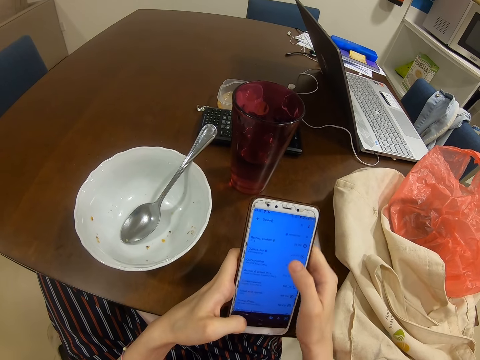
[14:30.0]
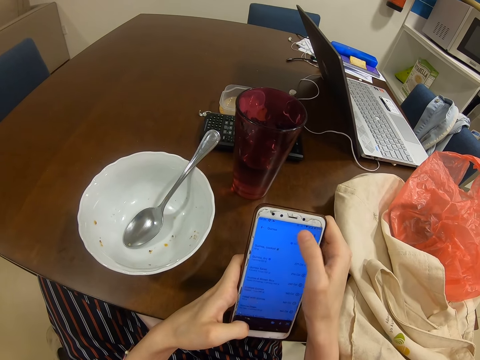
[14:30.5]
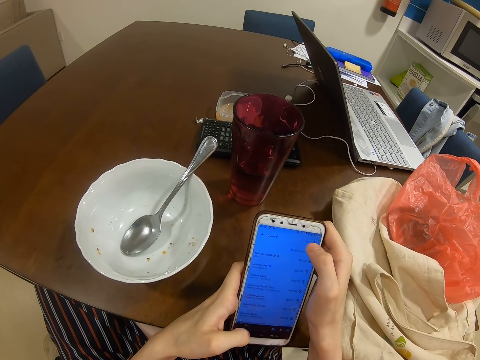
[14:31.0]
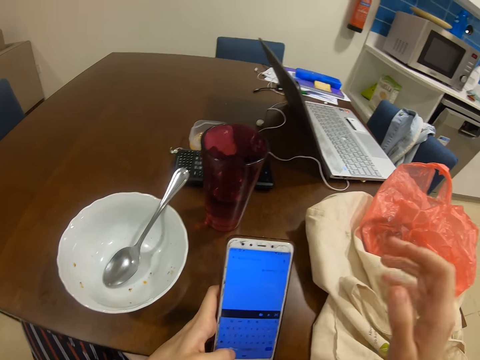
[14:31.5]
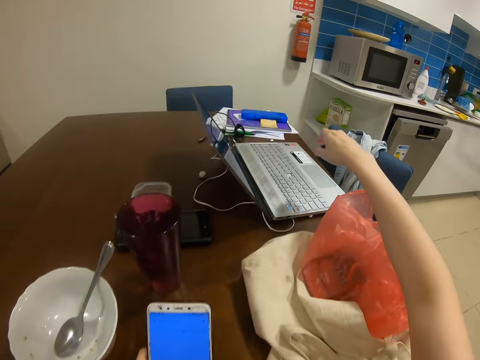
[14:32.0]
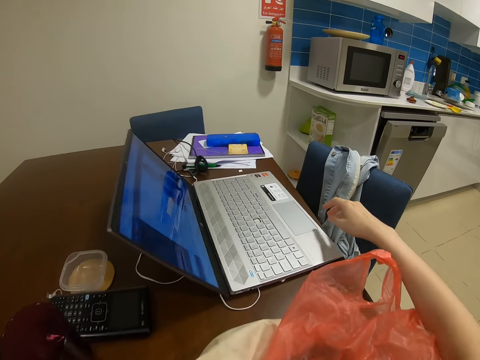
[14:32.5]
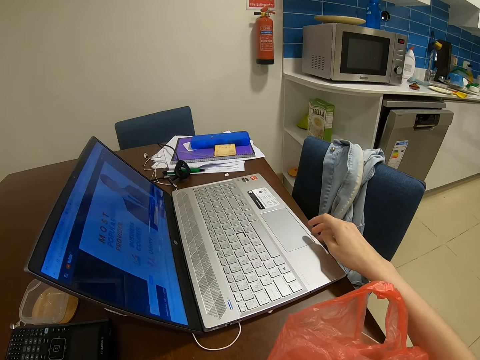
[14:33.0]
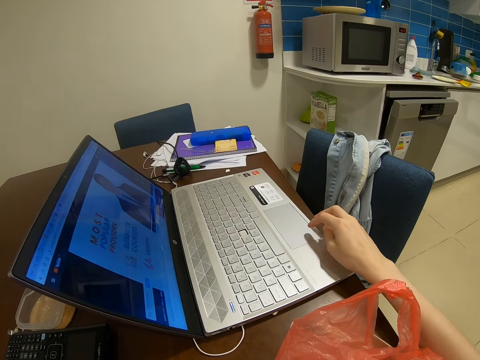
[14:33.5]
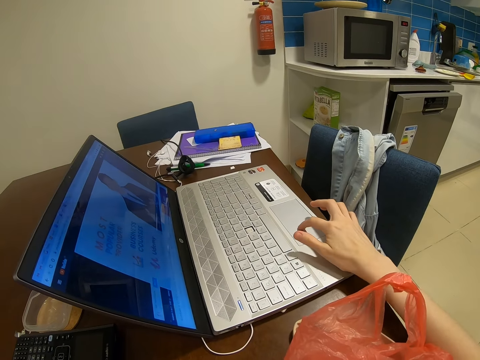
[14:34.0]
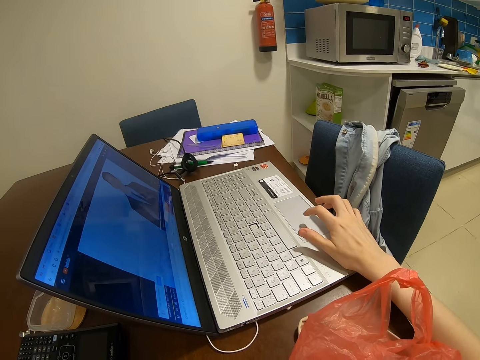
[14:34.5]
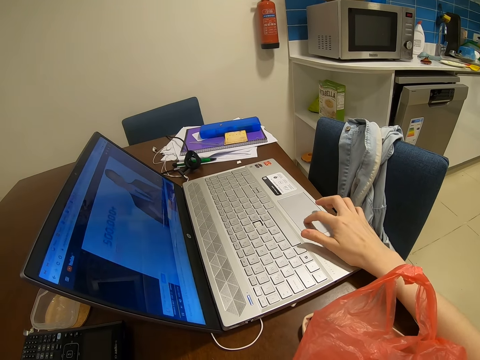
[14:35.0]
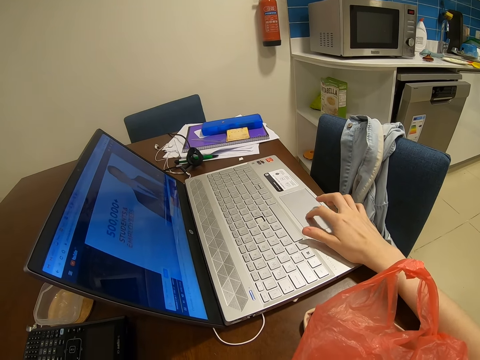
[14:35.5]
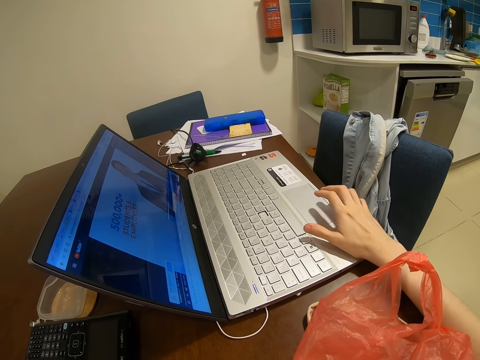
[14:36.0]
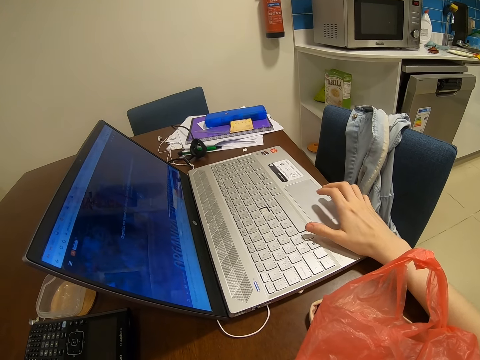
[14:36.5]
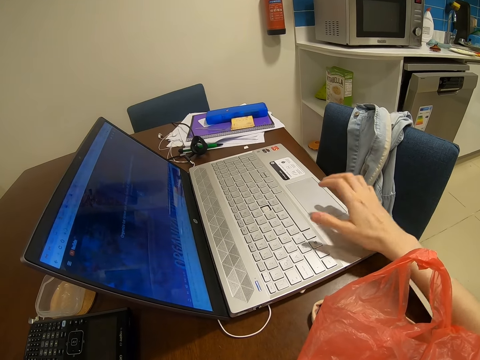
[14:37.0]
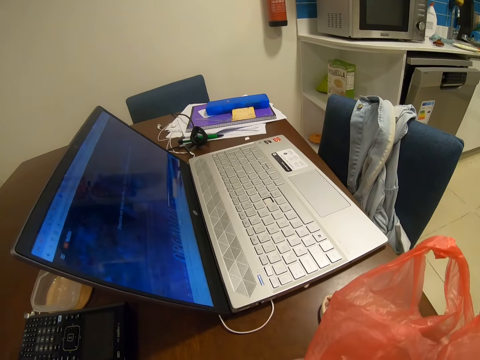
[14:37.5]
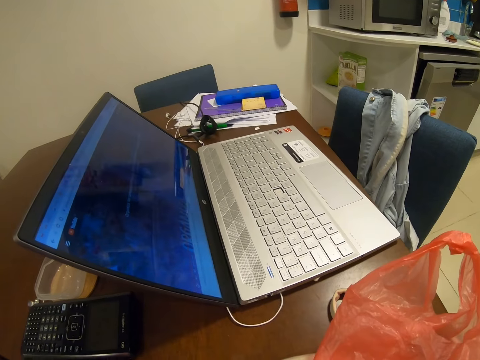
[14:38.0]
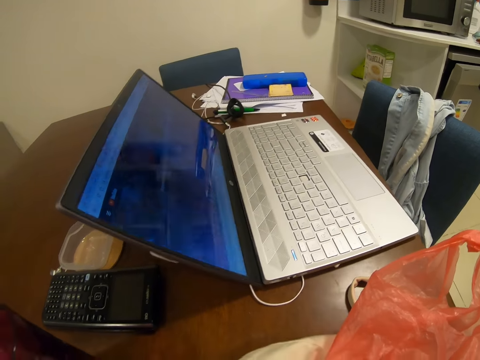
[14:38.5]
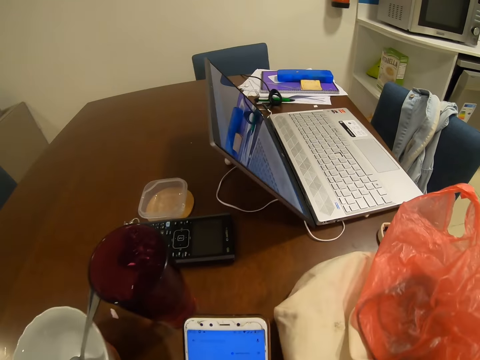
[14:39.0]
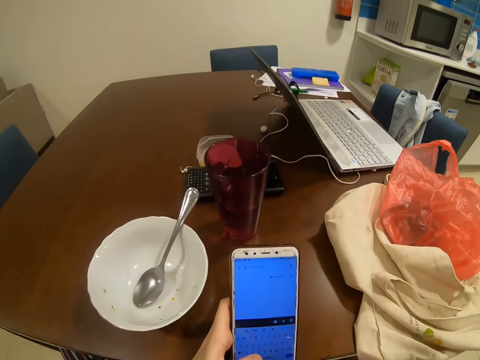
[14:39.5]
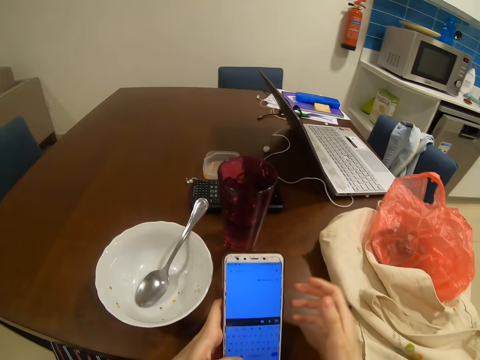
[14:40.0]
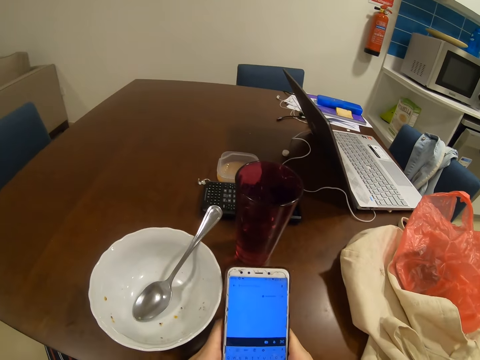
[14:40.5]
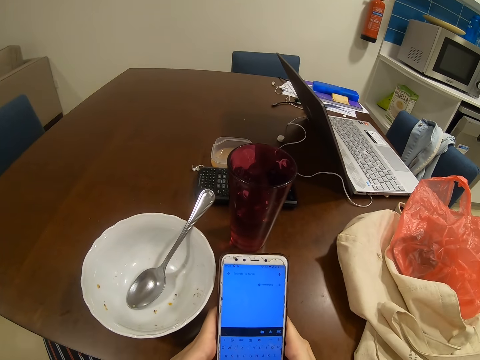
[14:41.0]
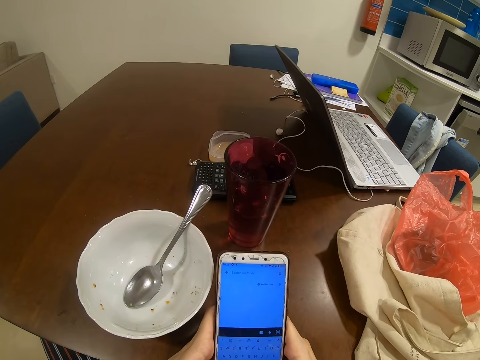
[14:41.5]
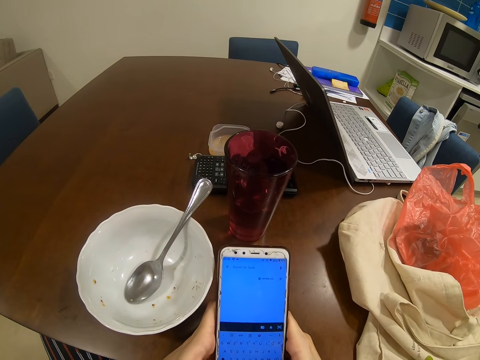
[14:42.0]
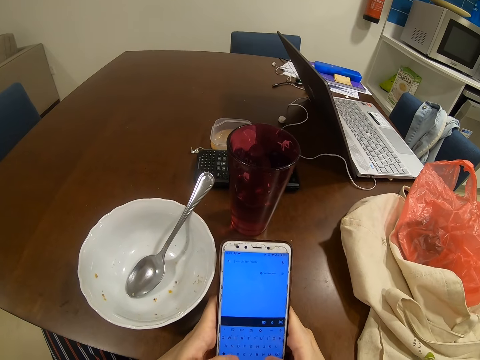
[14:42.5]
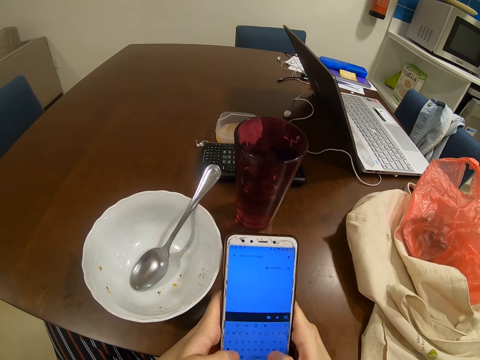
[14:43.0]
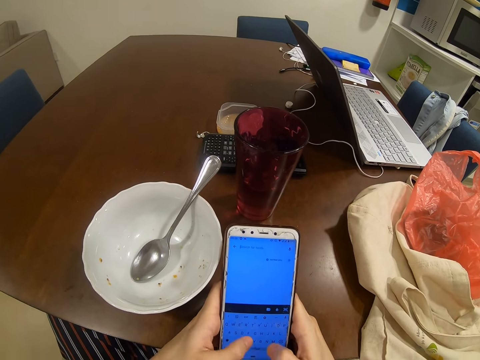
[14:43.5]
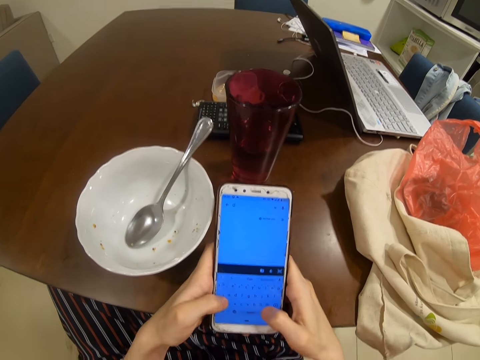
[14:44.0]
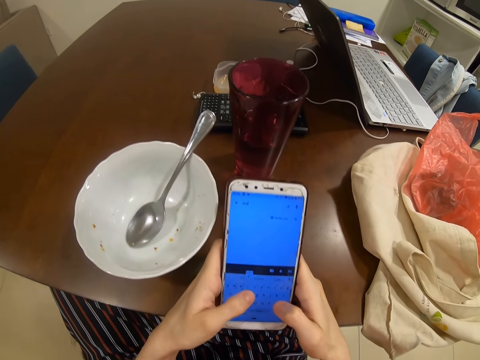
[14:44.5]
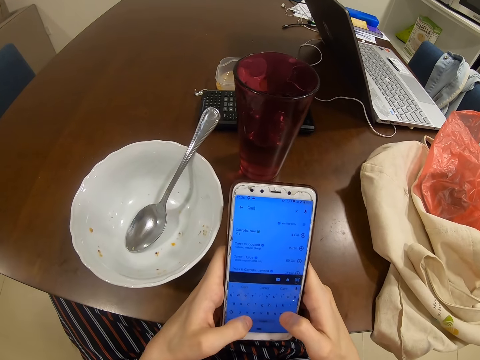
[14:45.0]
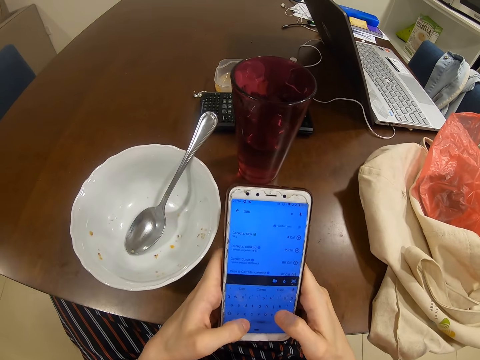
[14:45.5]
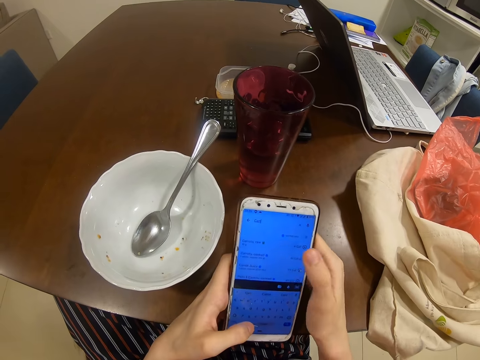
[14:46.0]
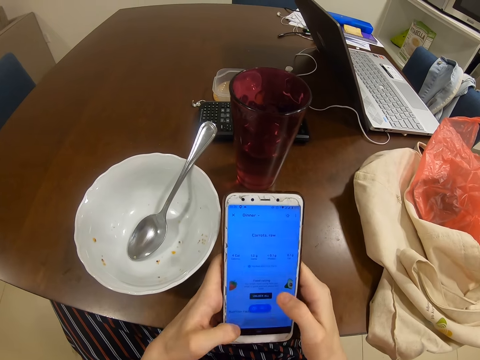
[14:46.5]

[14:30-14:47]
The camera wearer presses a laptop. They look around. They scroll a phone.

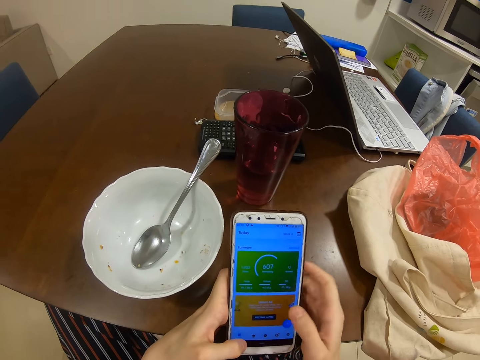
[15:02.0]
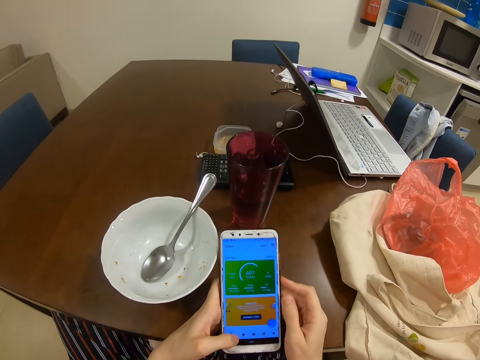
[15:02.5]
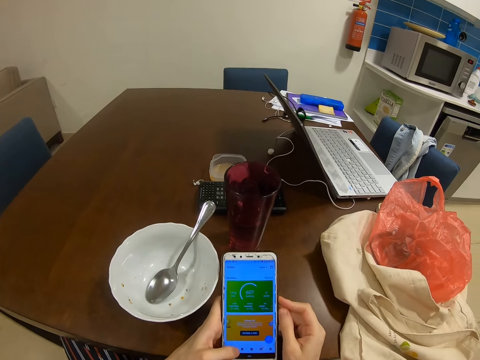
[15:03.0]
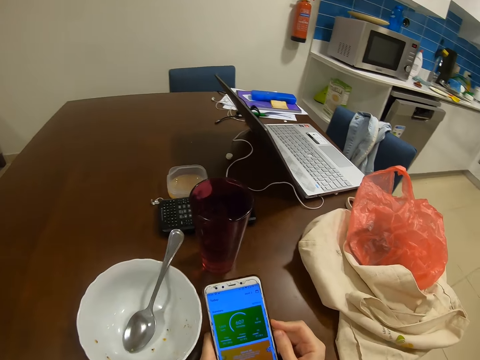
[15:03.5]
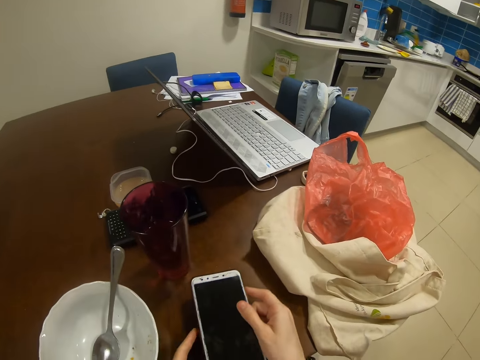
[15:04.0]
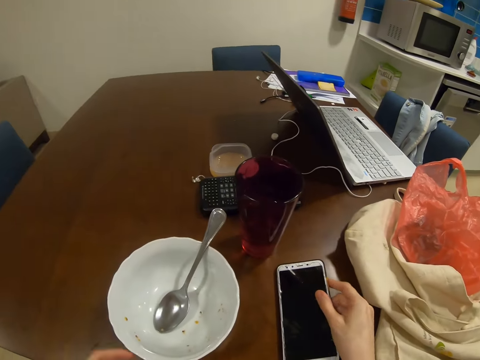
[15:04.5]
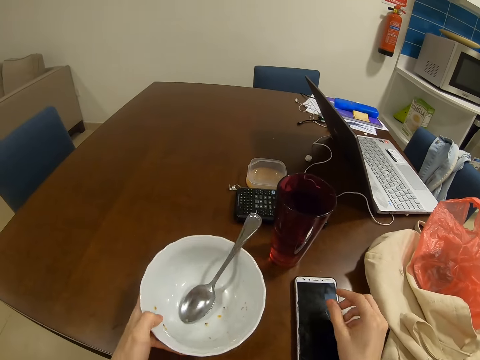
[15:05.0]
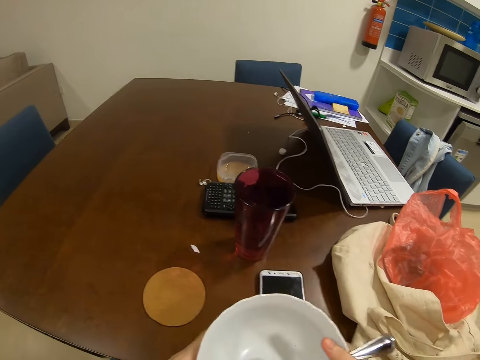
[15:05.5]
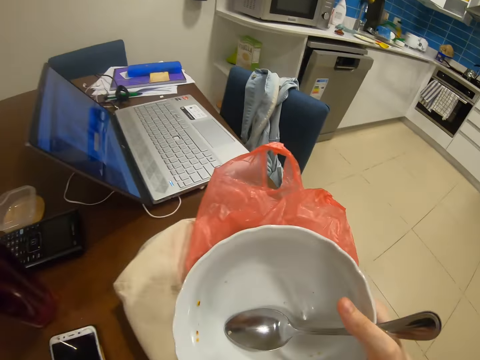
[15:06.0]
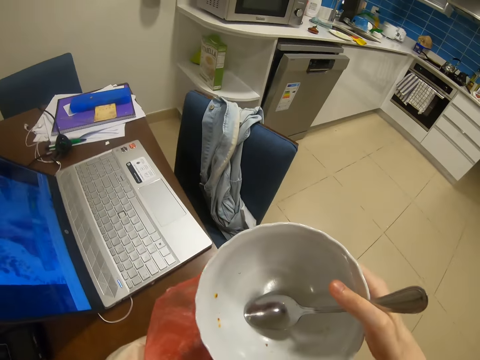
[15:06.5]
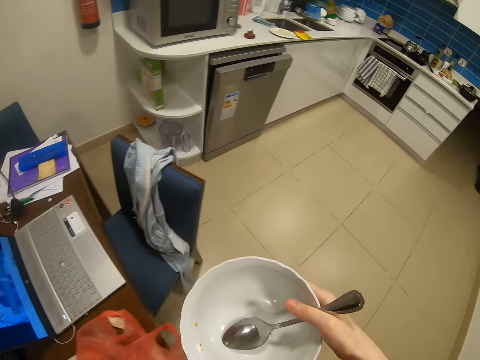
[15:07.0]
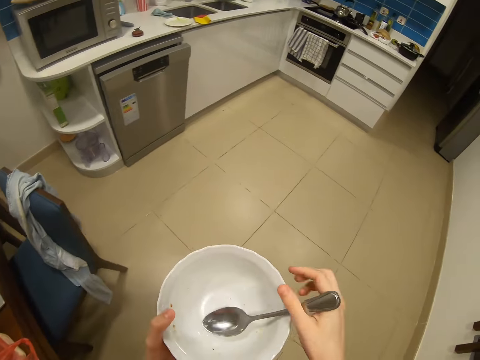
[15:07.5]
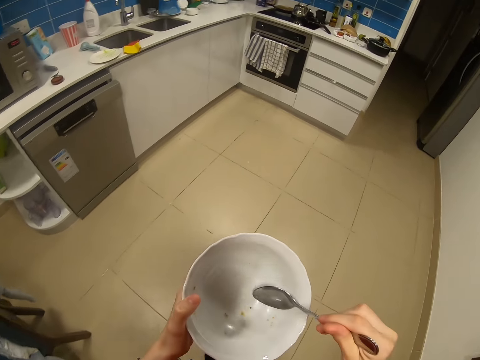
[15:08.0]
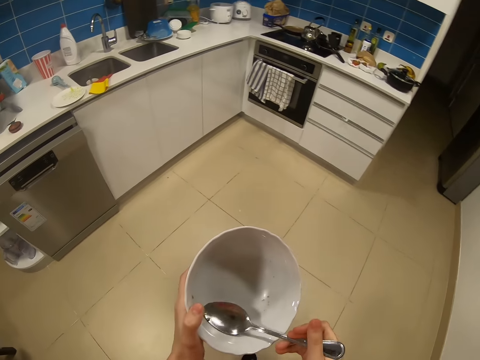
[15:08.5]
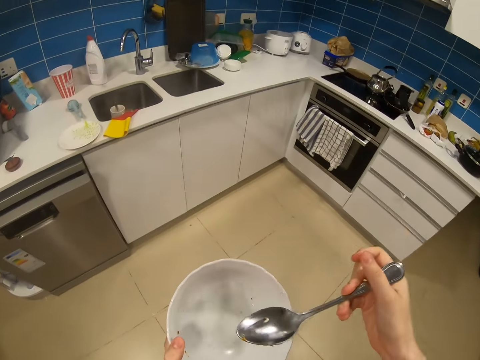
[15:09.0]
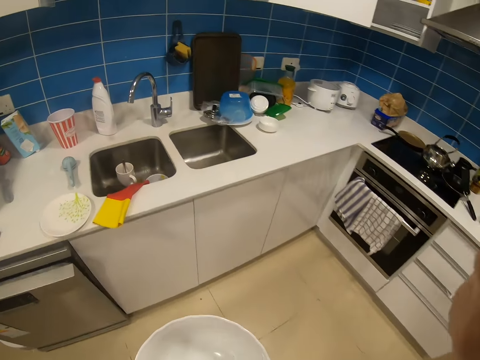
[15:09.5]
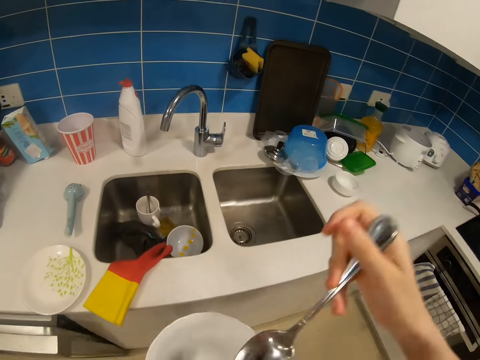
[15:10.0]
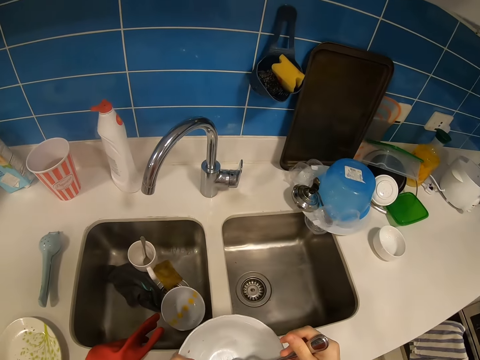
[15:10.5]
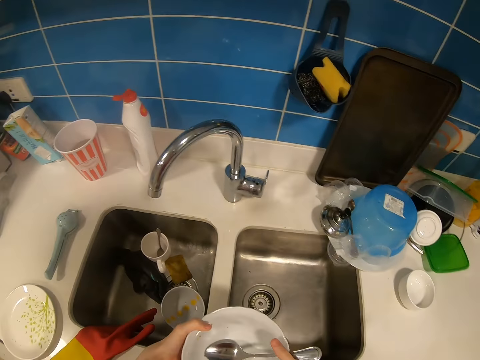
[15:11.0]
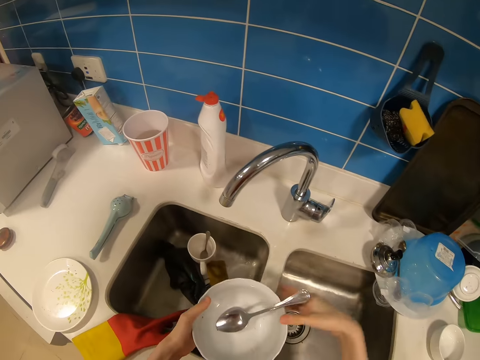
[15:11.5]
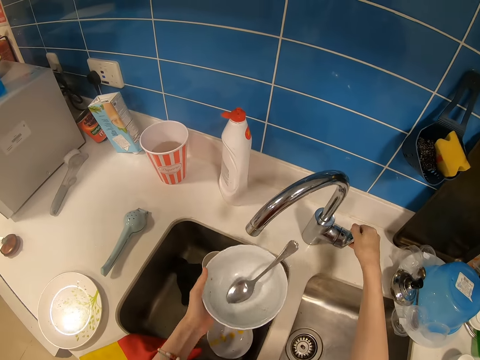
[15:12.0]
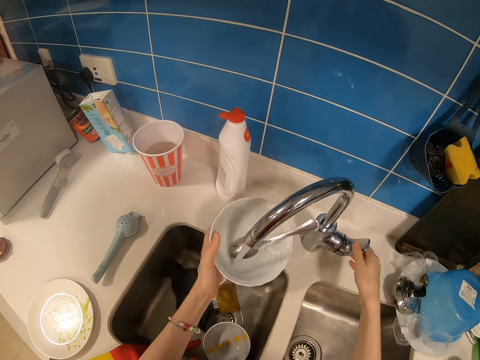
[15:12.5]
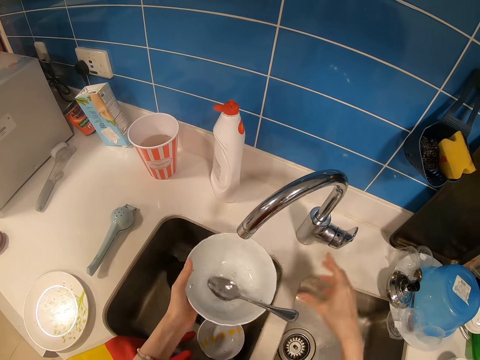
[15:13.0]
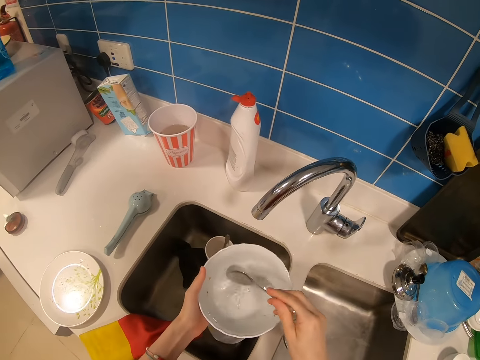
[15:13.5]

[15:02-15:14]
The camera wearer looks around. They put the phone on the table, pick up a plate or bowl, and walk around the room. They scoop food and eat the food. They turn on a tap.
